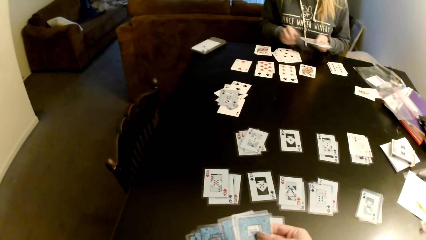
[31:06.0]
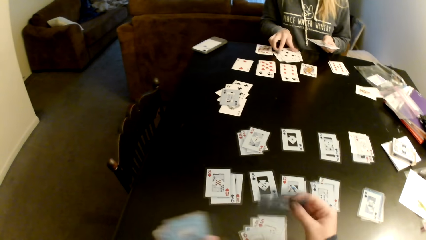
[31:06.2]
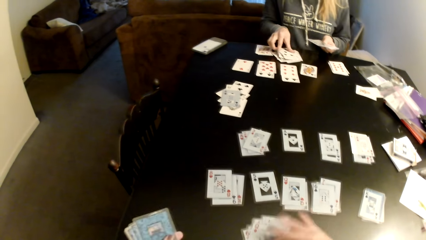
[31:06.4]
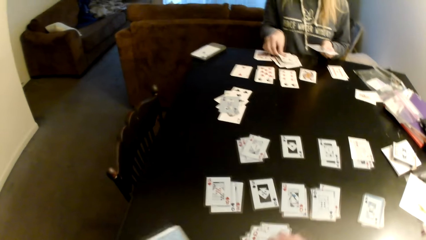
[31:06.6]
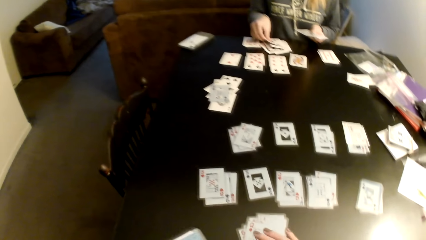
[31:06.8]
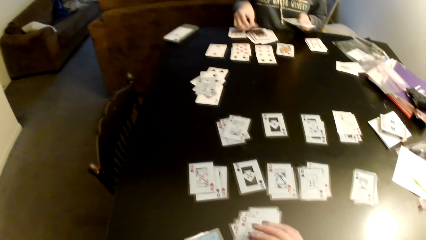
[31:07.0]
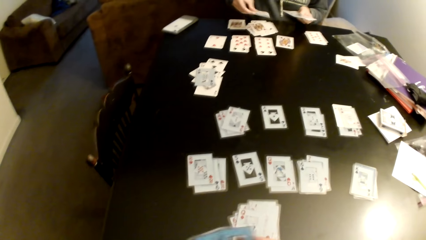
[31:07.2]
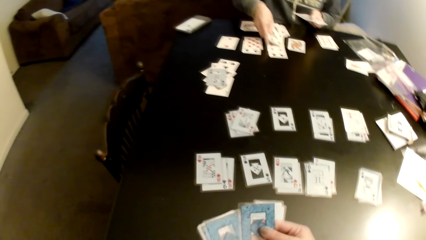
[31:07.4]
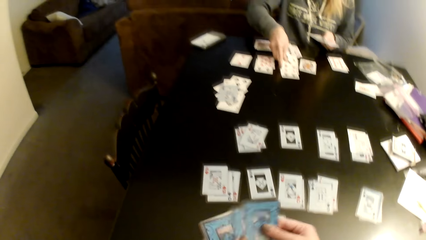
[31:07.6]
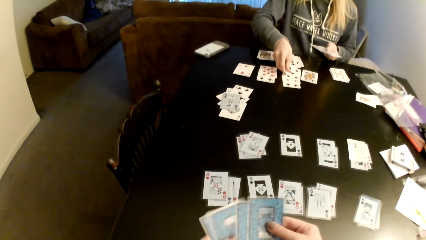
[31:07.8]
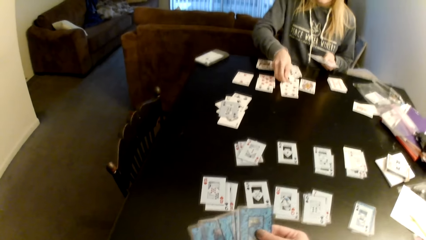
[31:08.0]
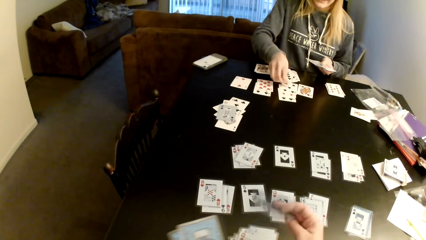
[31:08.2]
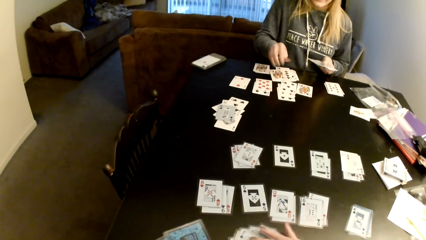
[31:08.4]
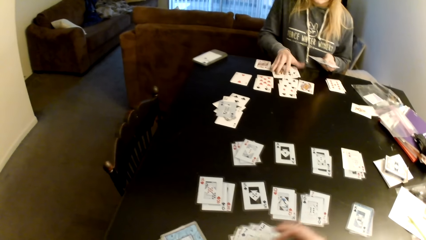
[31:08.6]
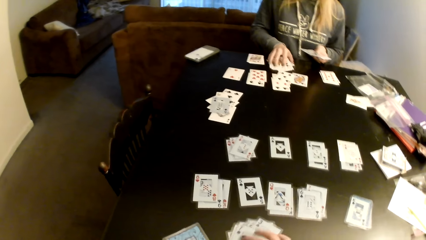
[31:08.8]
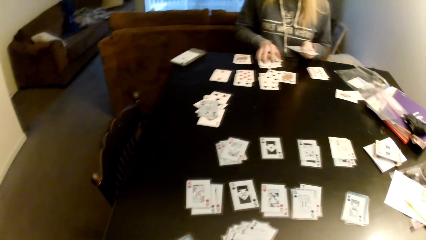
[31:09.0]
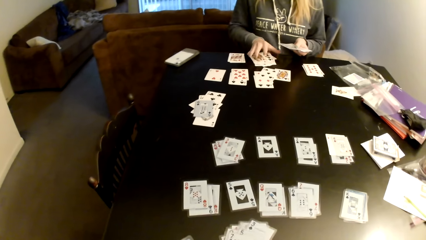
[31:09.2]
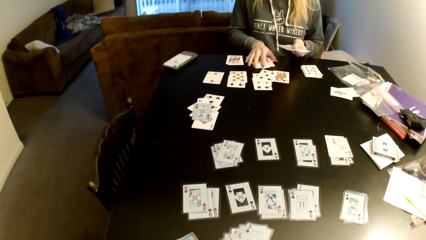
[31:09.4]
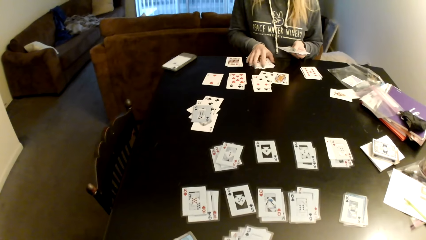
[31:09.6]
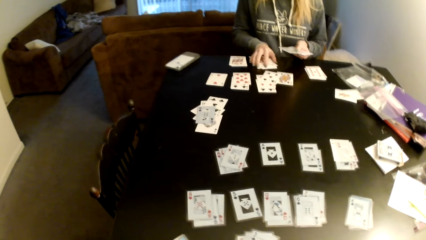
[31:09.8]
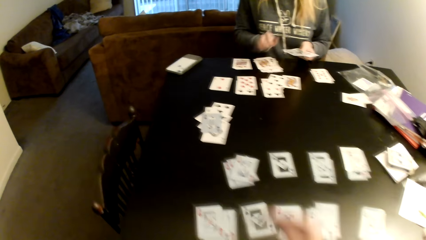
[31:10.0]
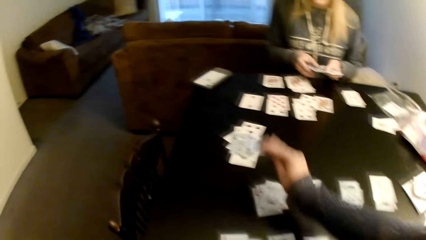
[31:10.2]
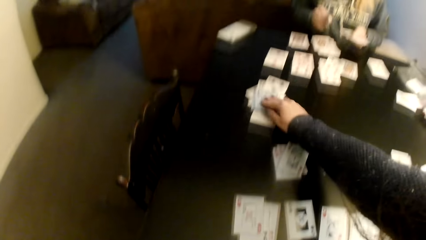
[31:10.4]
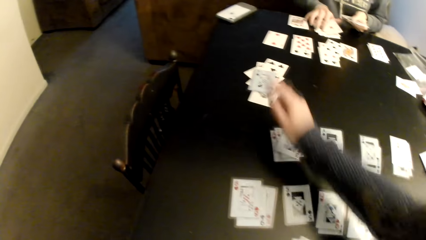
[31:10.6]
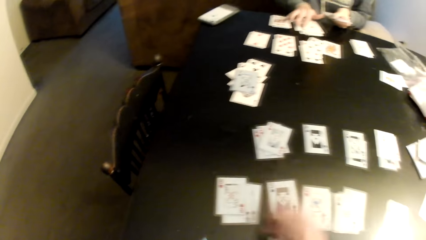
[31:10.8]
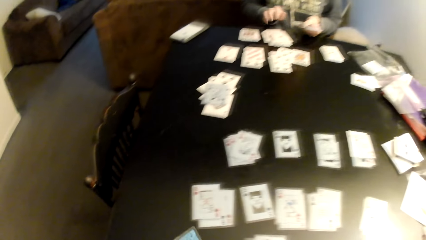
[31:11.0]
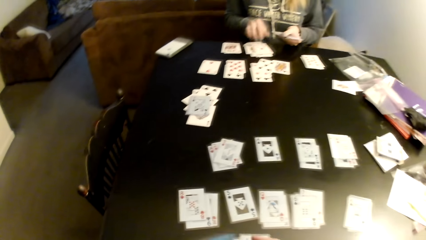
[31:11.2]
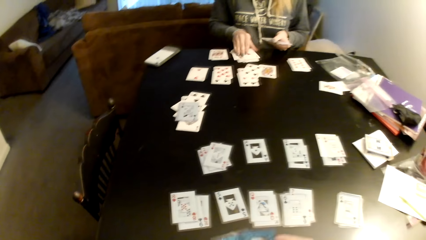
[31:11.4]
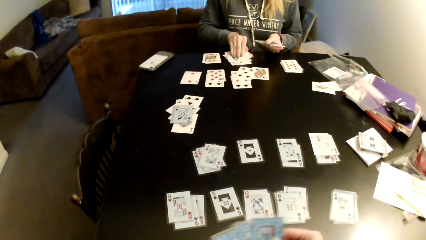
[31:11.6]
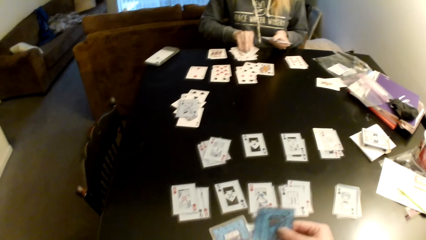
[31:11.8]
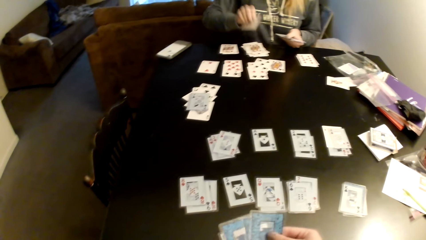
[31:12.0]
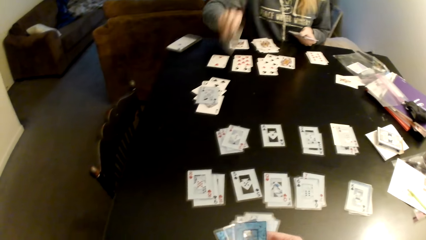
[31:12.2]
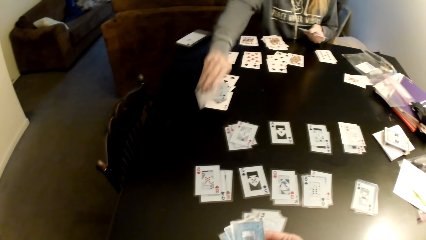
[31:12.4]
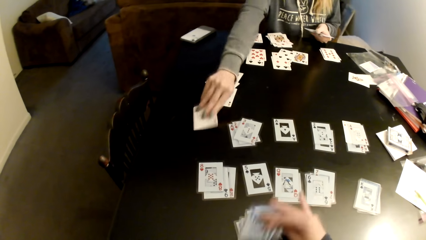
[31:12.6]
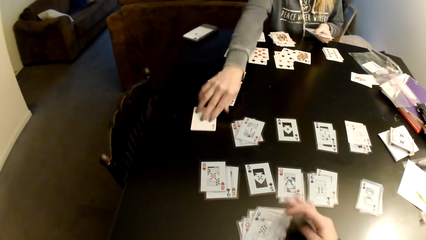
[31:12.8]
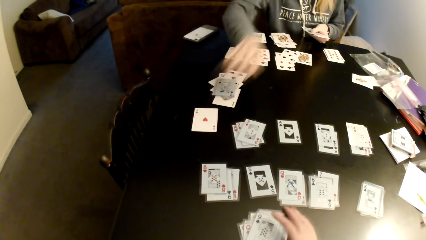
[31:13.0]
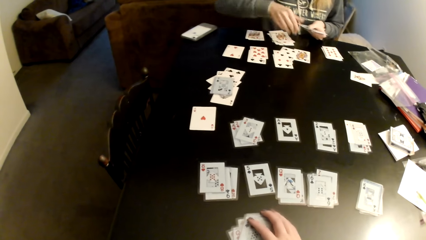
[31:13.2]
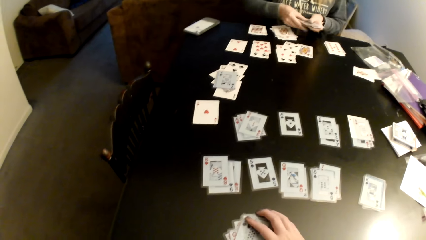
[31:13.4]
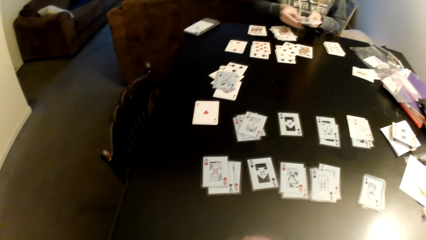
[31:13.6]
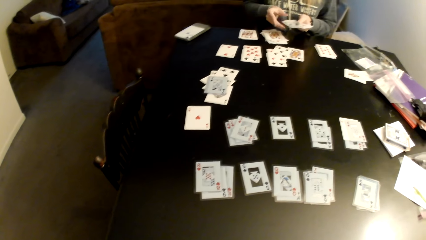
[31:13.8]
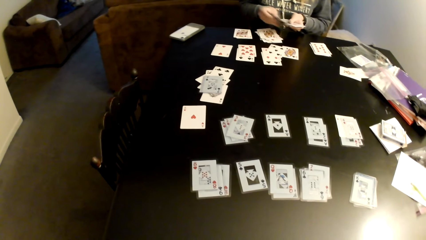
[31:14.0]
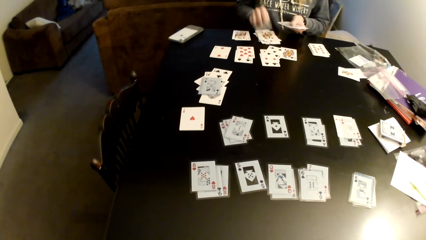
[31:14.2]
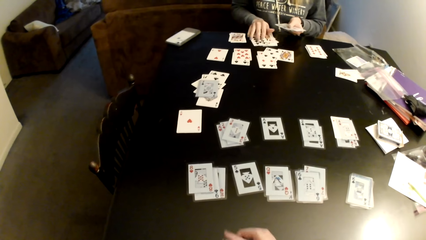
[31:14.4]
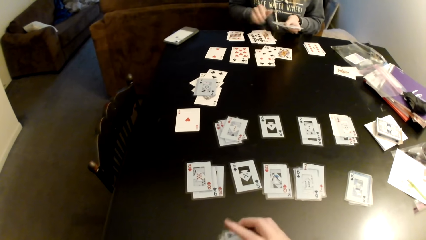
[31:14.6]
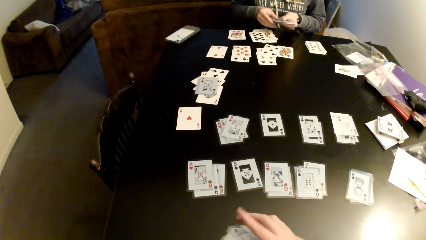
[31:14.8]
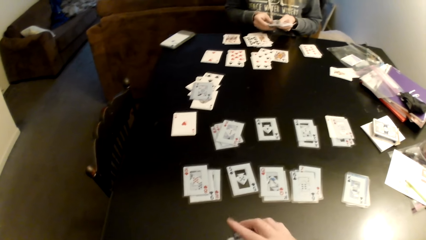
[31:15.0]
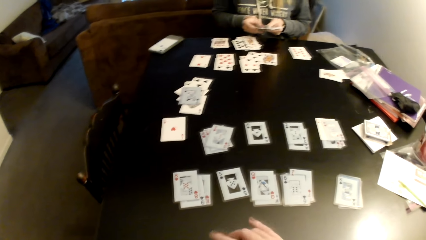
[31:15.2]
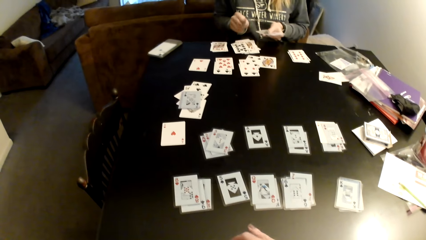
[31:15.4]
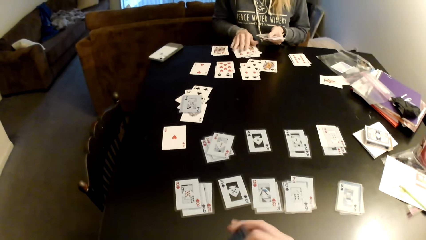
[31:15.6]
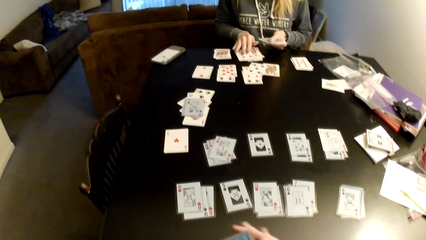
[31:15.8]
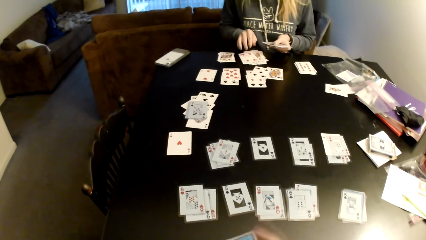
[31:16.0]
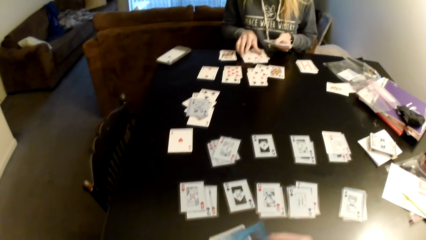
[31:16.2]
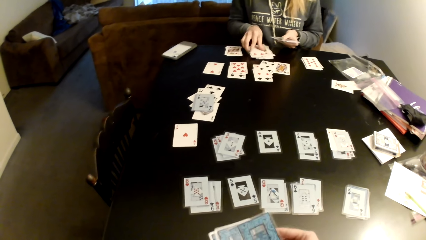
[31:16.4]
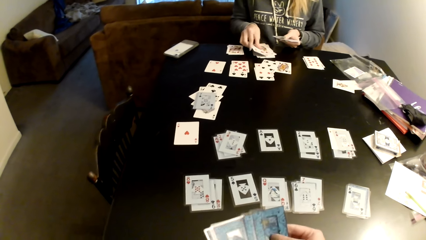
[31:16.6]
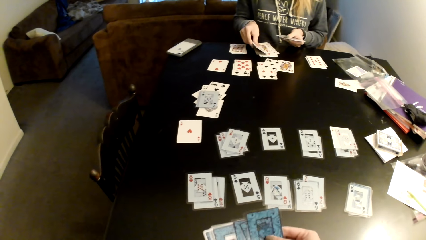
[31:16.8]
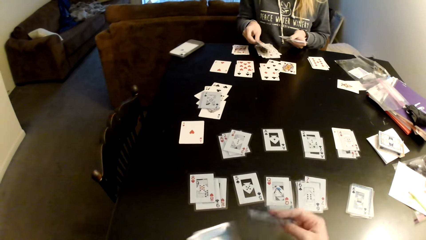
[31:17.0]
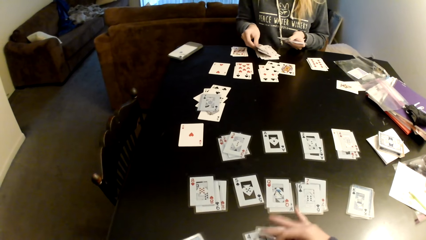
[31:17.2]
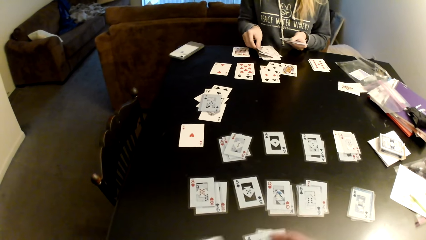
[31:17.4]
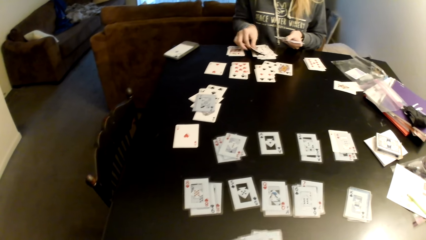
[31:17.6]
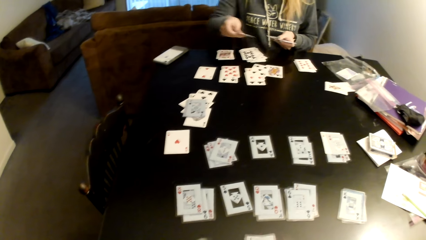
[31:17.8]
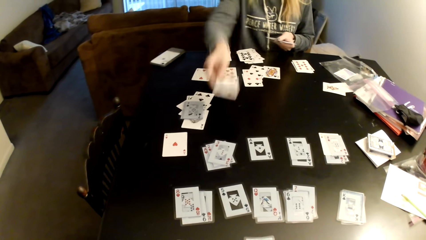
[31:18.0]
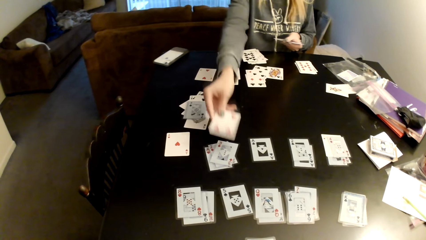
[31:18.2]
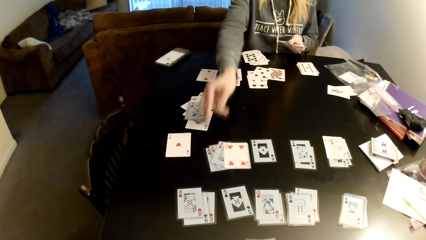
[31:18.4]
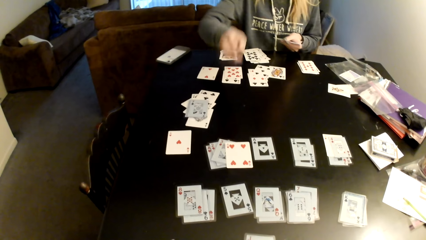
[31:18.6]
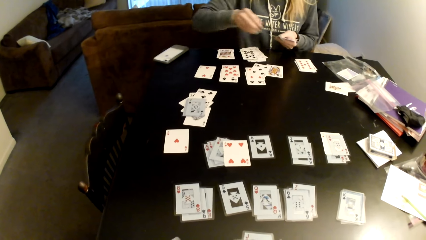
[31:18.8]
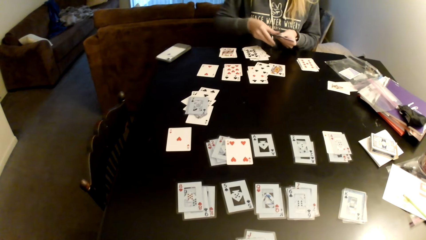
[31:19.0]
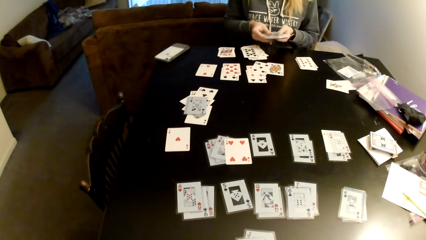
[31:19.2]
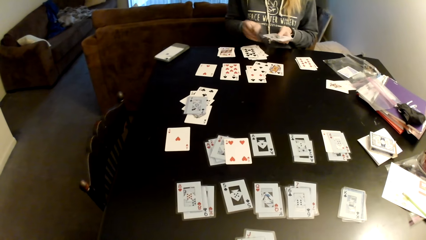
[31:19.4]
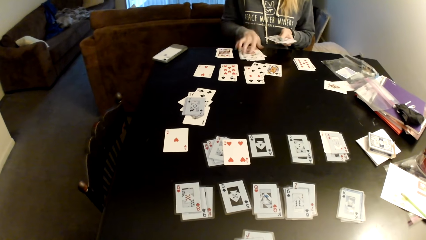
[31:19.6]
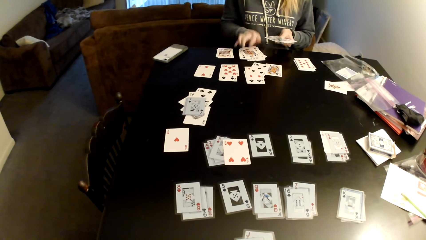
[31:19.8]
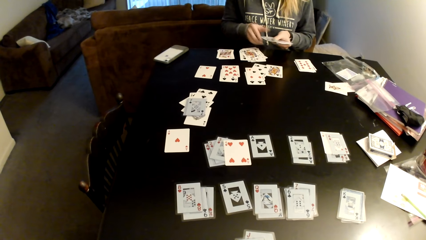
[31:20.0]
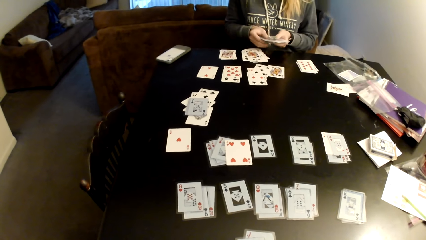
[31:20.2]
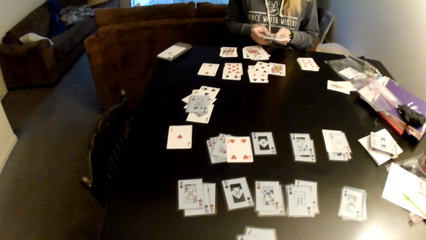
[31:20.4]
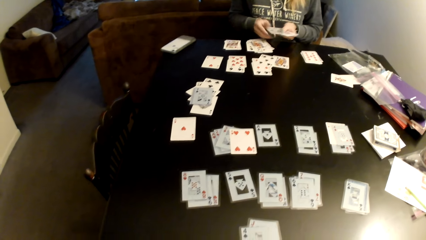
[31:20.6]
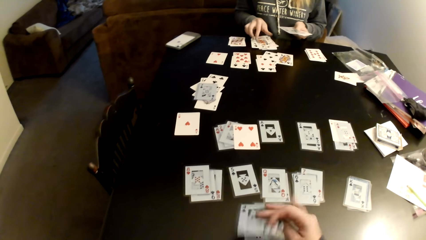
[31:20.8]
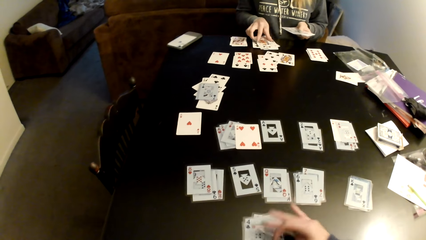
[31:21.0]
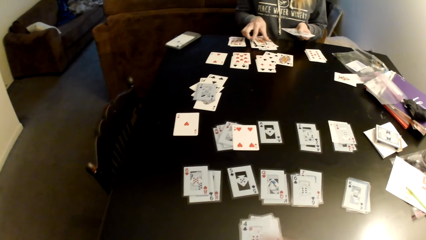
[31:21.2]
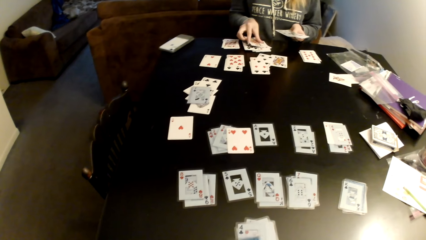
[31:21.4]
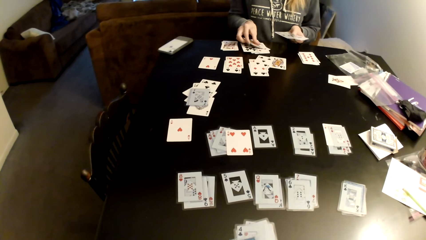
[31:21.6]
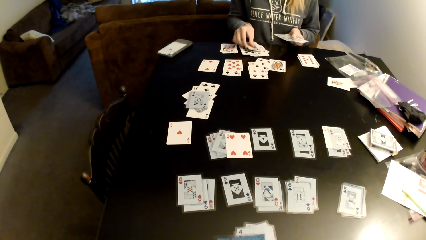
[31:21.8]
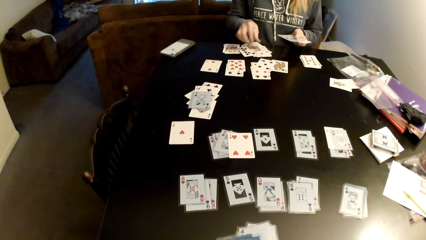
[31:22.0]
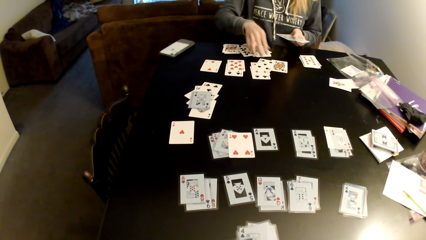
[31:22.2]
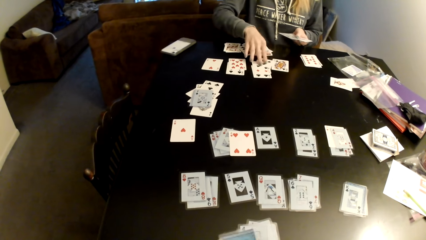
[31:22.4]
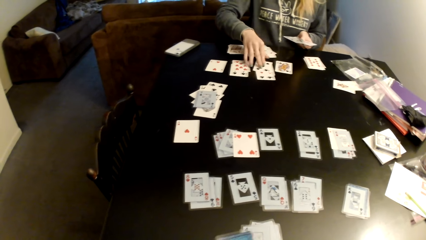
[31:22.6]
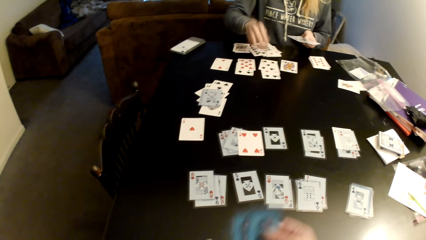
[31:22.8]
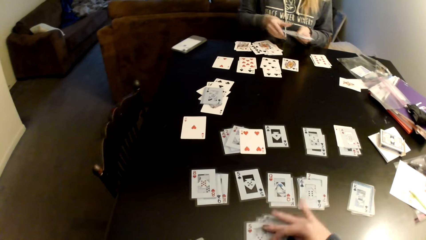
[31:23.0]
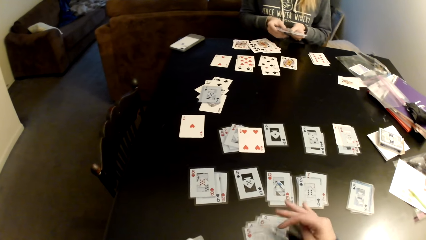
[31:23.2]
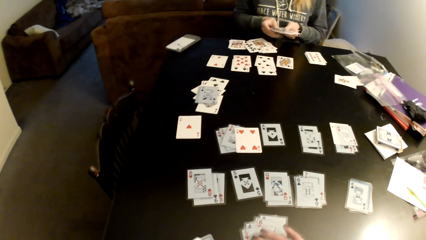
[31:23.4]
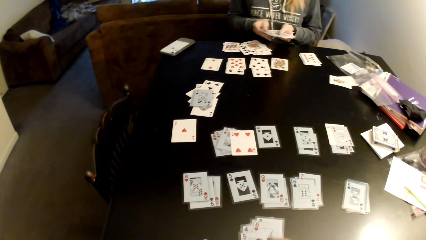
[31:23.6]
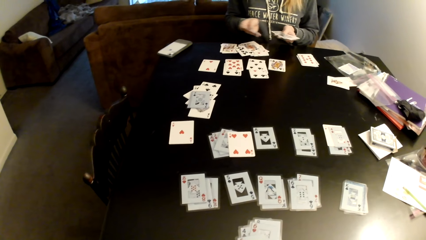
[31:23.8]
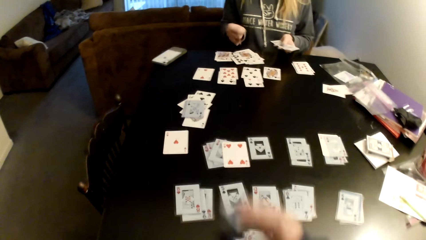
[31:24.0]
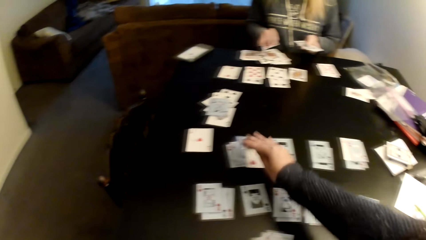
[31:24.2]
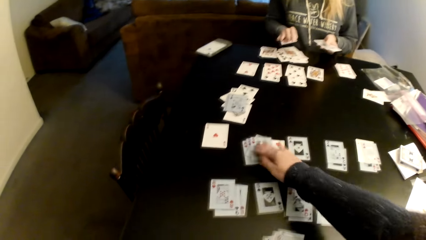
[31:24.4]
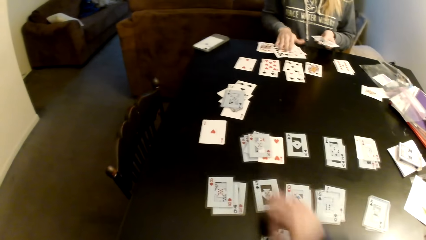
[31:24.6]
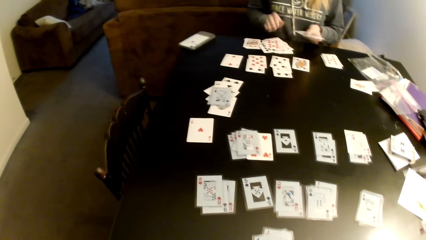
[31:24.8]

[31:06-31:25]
The camera wearer sorts cards on a table with her hands. A lady sorts cards on the table. The camera wearer puts cards on the table. She sorts cards on the table with her hands. She picks up cards. The lady puts down cards on the table. The camera wearer counts cards. She sorts cards with her hands. The lady moves cards on the table. The camera wearer sorts cards on the table with her hands. The lady sorts cards on the table.
